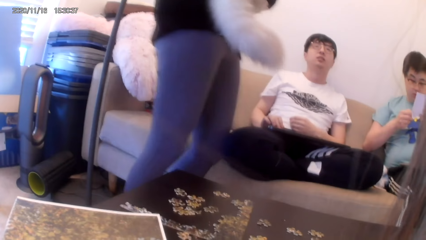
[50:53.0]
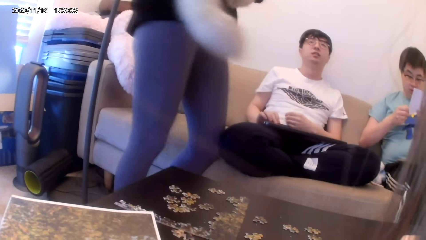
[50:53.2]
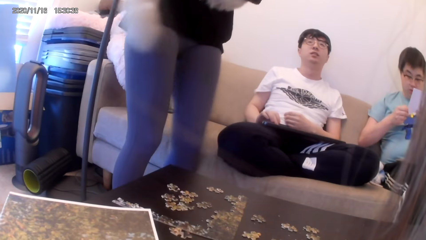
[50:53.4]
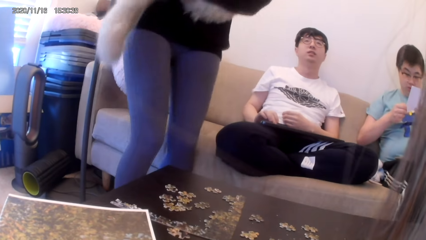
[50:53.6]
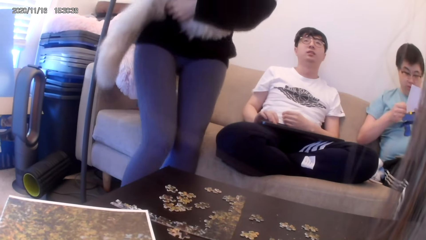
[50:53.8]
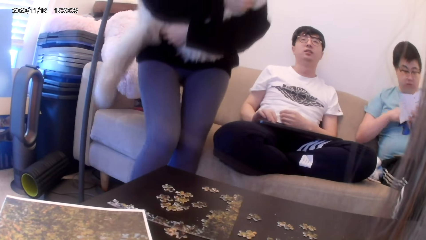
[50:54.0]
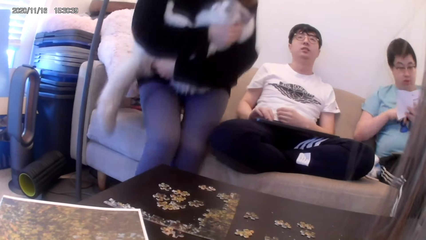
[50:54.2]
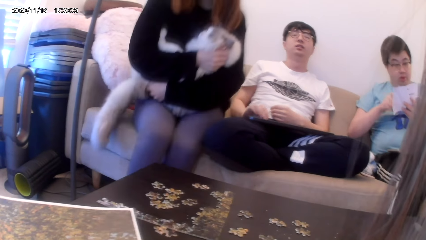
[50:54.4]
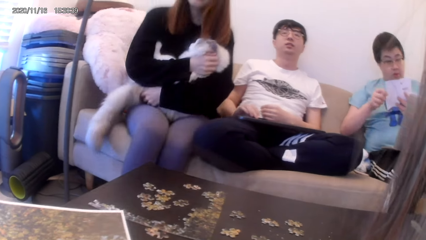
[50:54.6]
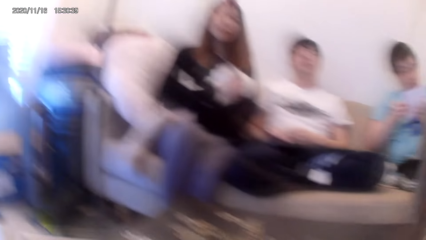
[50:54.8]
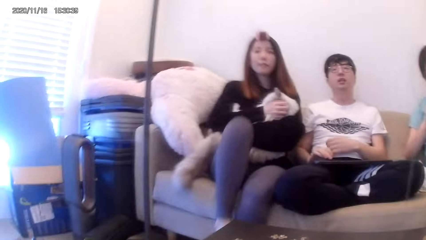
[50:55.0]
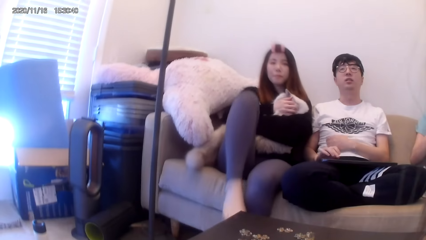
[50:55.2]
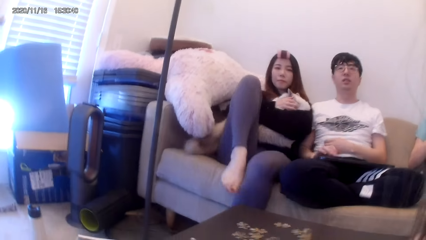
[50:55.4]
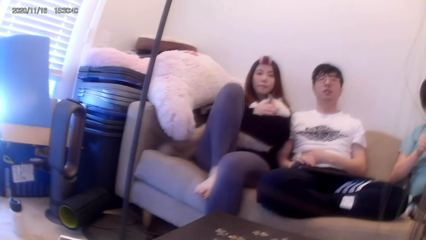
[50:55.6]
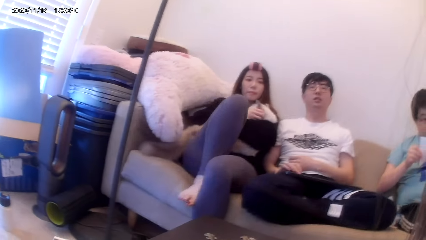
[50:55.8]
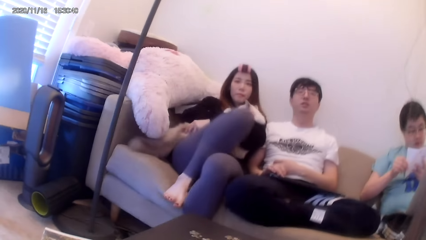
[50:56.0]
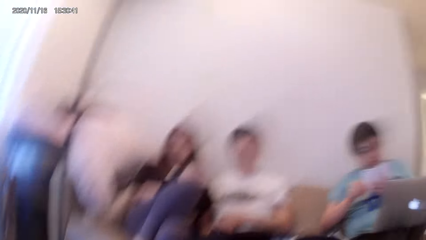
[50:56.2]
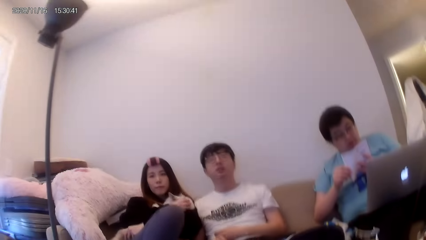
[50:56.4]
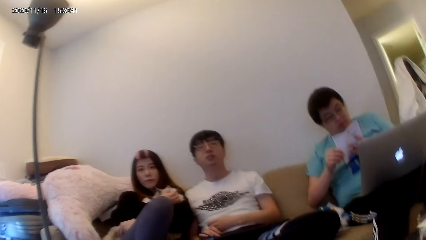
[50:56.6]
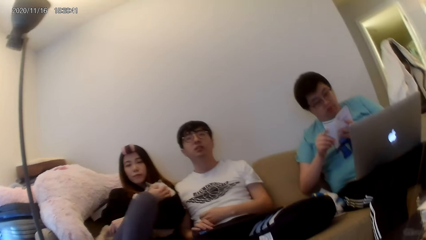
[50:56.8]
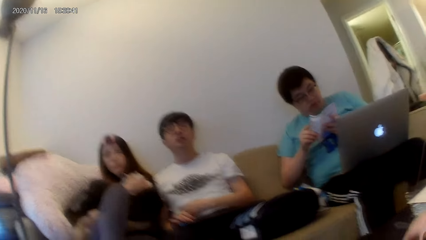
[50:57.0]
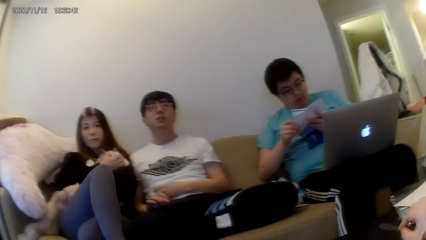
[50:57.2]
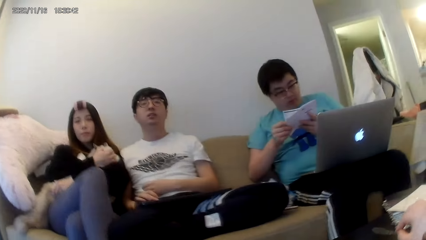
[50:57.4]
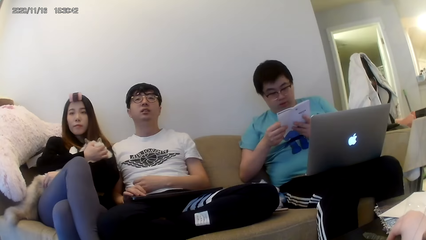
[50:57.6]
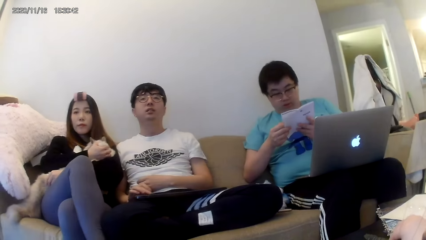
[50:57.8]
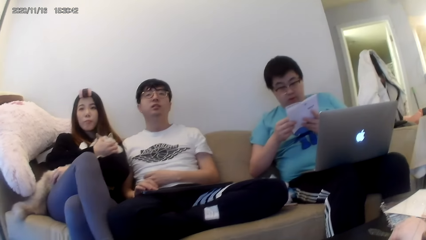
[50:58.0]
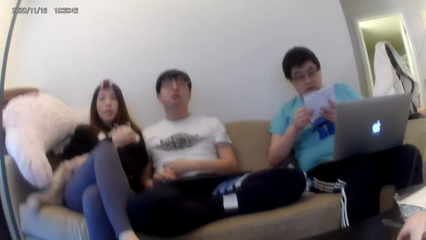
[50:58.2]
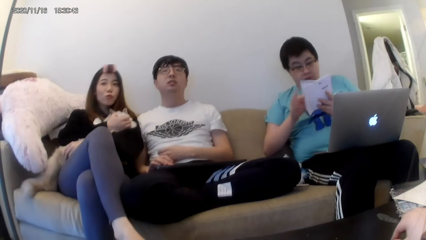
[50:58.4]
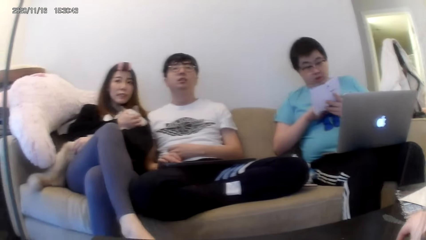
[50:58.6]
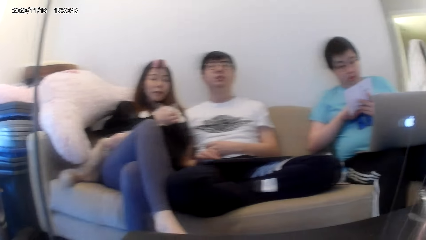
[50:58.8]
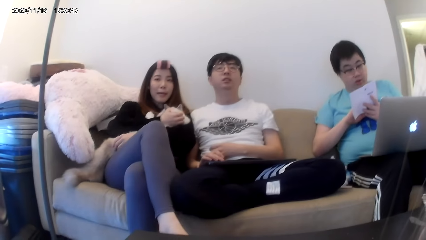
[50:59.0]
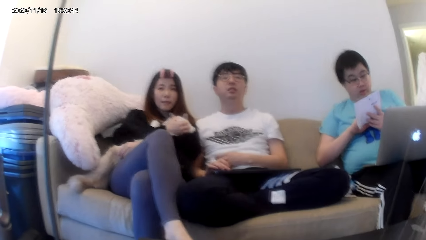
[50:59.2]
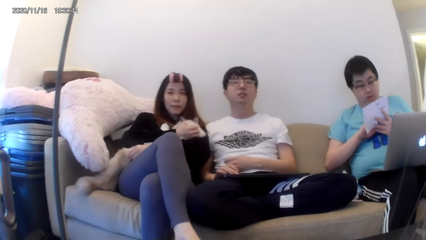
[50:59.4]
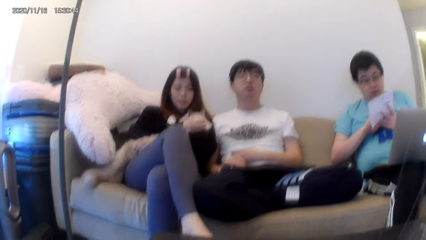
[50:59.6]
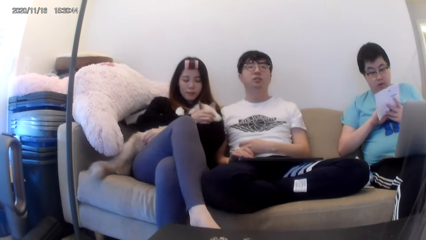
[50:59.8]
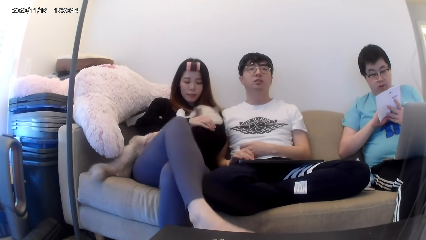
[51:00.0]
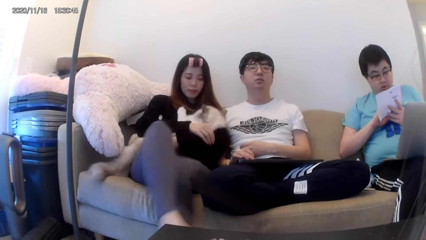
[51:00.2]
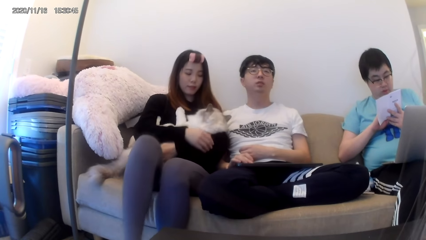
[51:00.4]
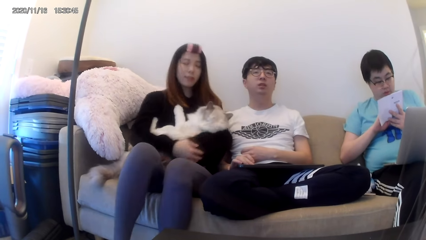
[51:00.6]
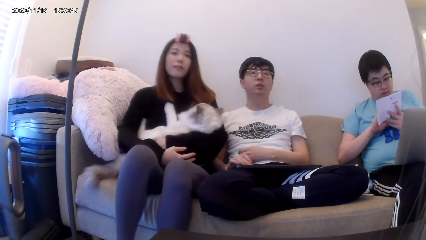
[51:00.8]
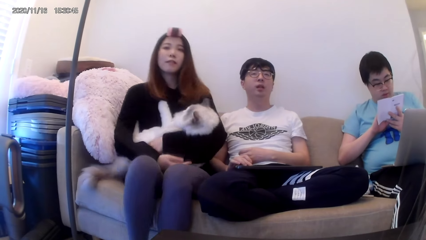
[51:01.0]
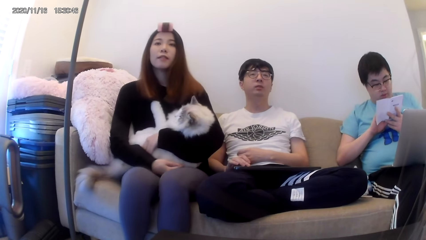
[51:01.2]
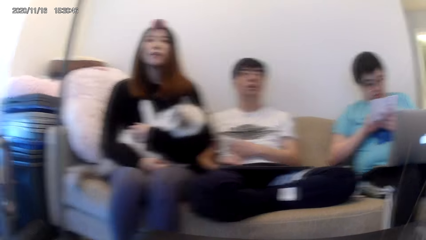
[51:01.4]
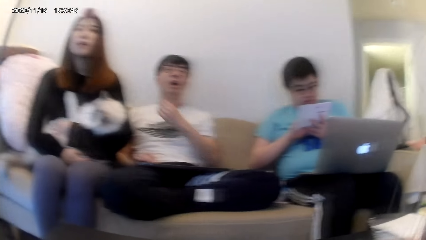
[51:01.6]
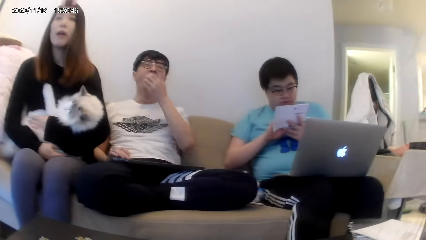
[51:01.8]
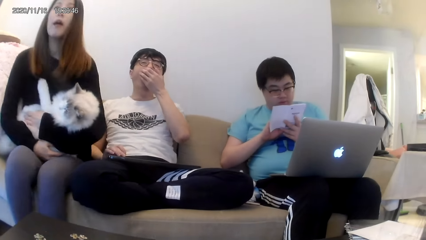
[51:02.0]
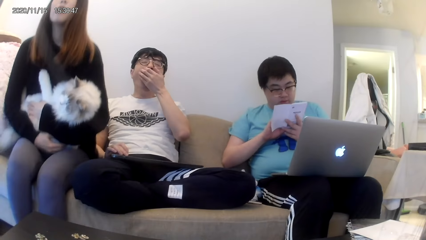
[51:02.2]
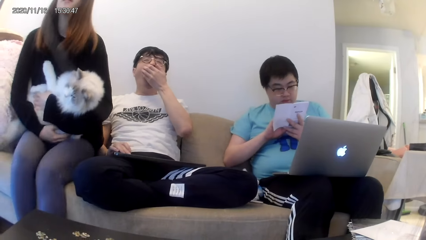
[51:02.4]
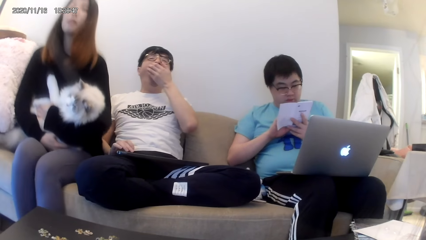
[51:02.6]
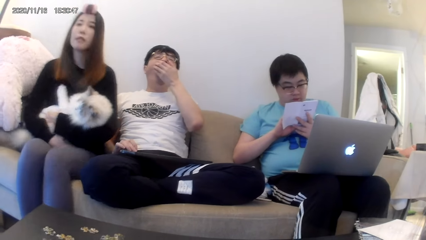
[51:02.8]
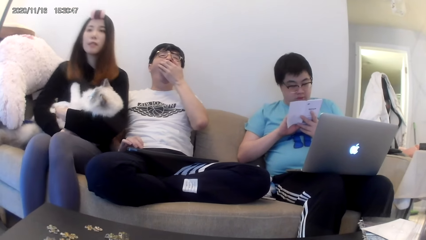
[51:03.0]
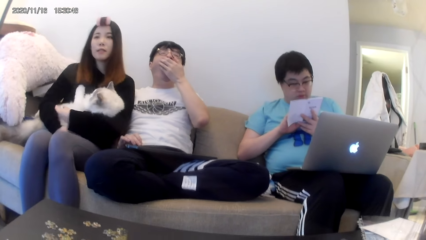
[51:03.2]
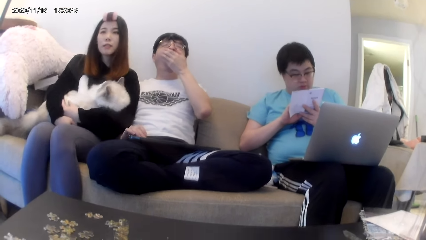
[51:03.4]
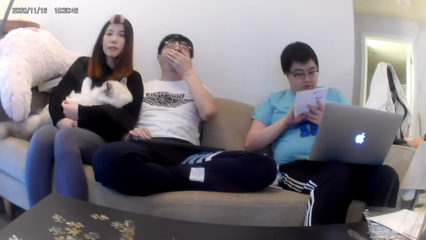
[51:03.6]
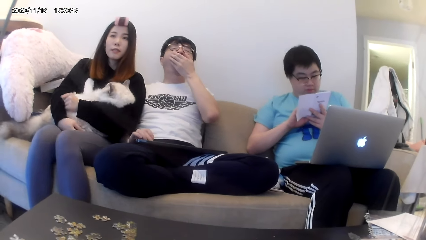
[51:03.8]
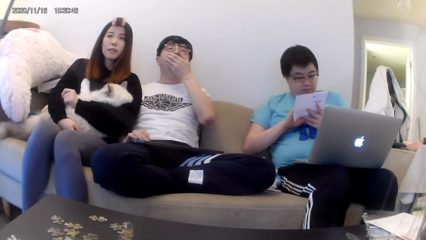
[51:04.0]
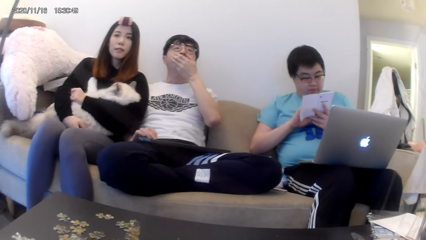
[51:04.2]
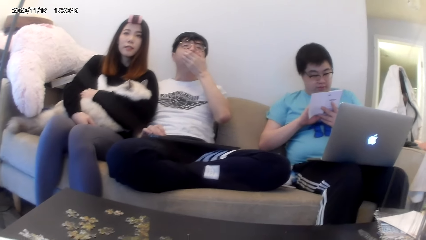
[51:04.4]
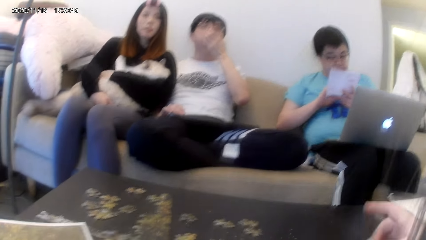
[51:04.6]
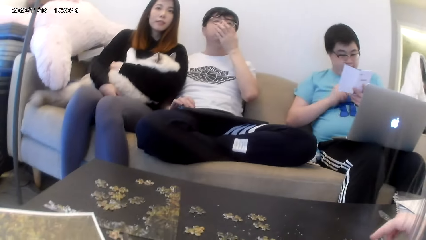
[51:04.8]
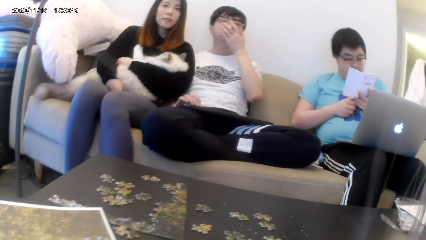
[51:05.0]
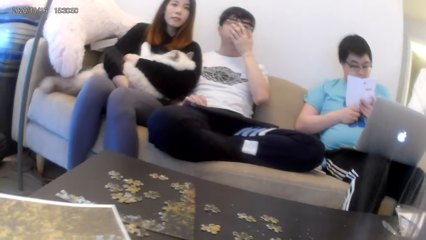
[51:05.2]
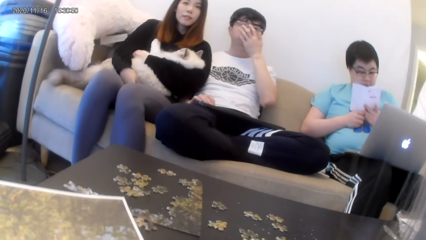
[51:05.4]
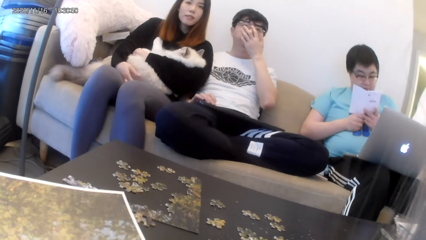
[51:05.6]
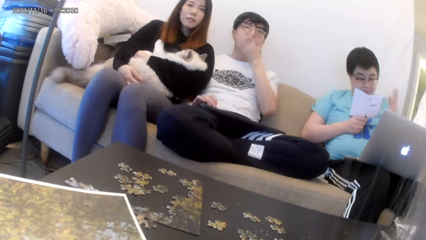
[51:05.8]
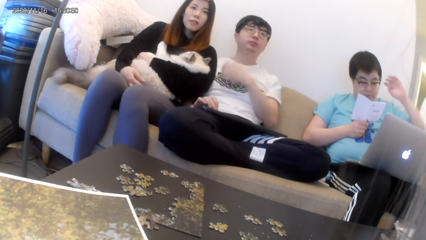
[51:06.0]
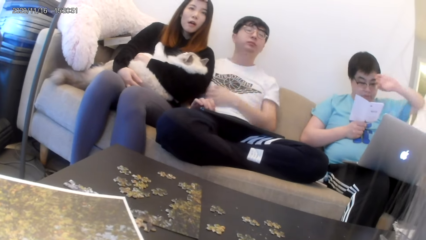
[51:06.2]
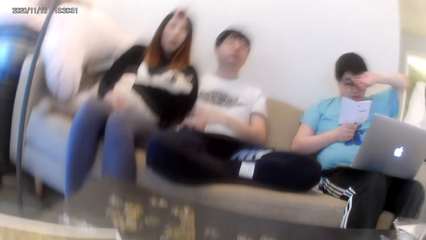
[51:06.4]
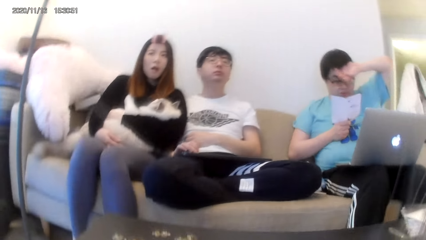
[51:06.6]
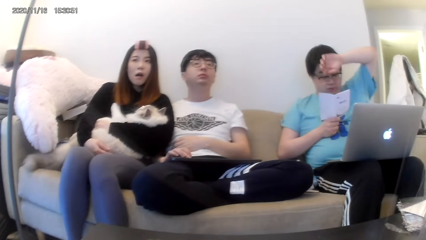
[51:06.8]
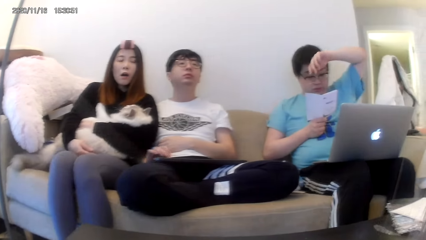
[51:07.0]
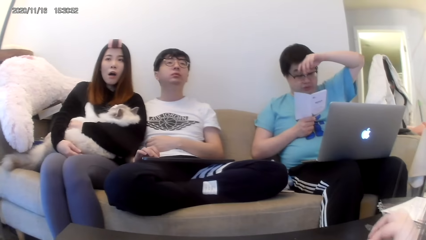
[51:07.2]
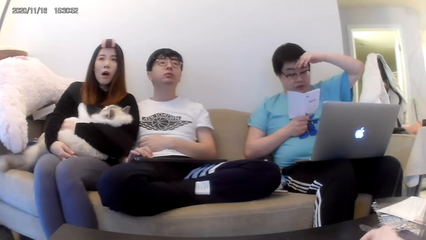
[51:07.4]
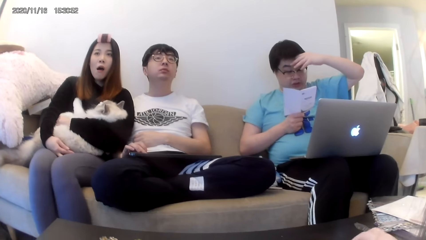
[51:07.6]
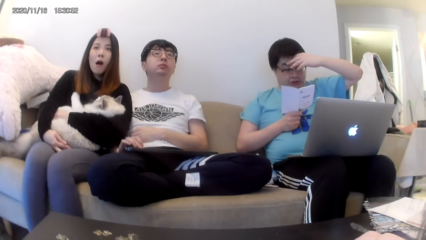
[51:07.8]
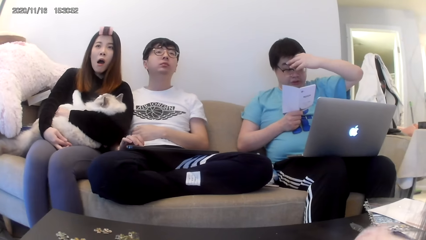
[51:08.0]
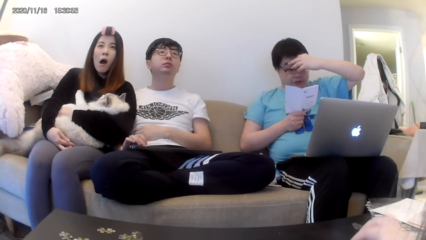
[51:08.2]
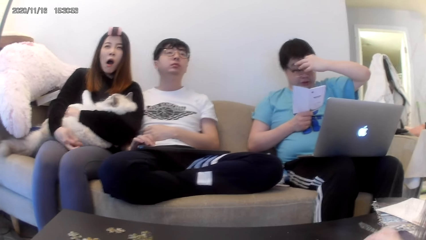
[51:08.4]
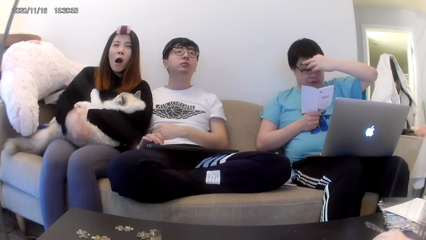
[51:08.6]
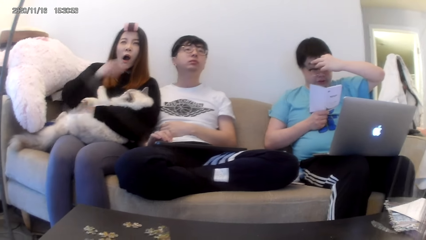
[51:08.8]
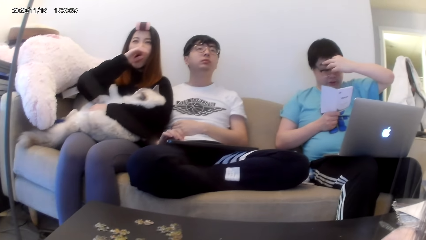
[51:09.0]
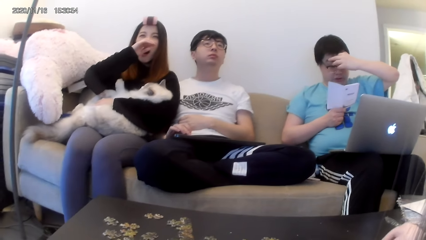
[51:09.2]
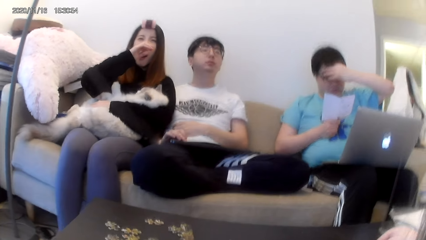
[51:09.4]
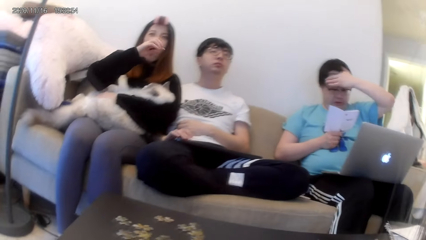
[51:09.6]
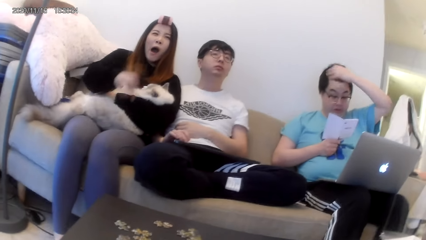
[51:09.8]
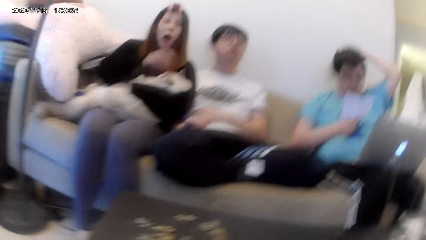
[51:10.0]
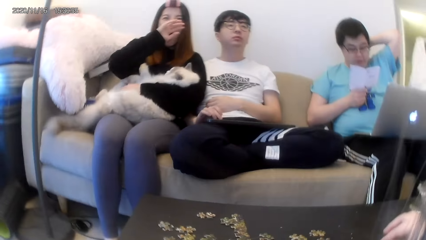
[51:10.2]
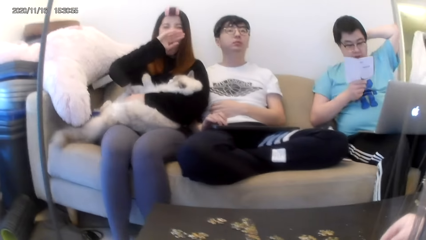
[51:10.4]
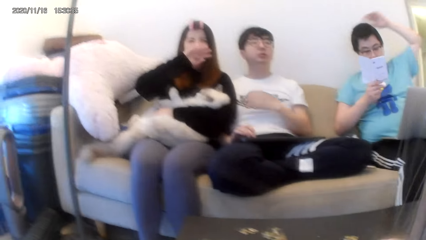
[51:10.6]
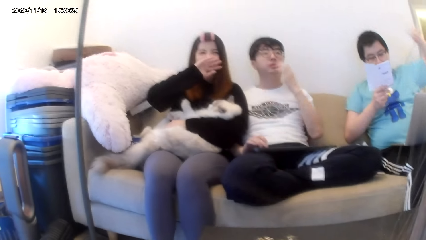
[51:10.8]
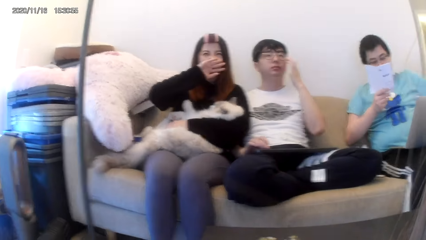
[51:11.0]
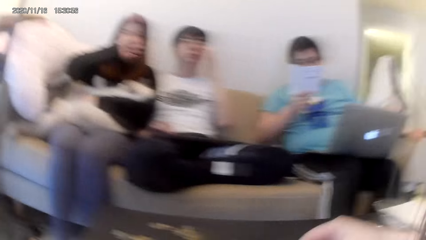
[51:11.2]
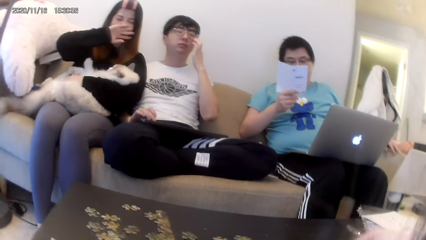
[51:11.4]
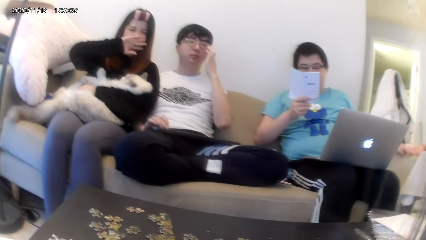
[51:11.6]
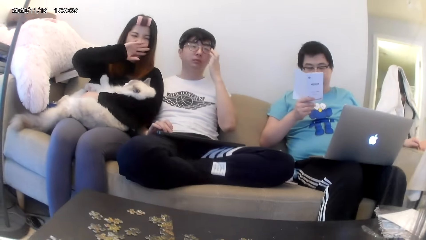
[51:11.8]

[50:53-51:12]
A man presses something. A woman sits. The camera wearer looks around. Another woman converses with another man. The second man converses with the second woman. The first man covers the mouth. The first woman sits upright. A third man puts a hand on the face. The first woman covers the mouth. The camera wearer converses with the second woman, the second man and a fourth man.
